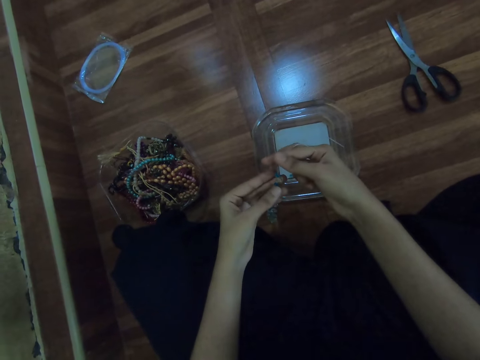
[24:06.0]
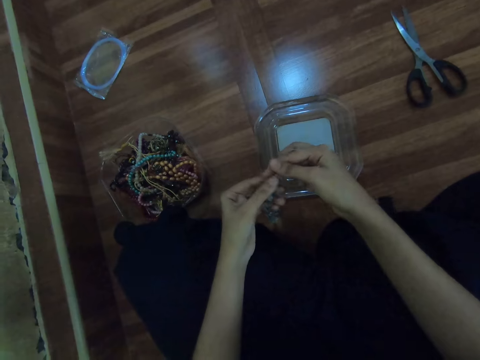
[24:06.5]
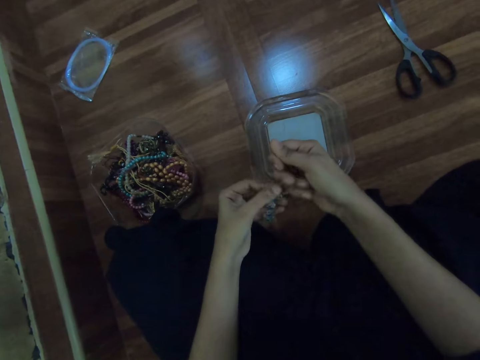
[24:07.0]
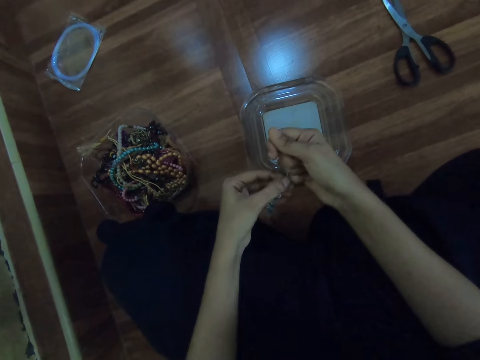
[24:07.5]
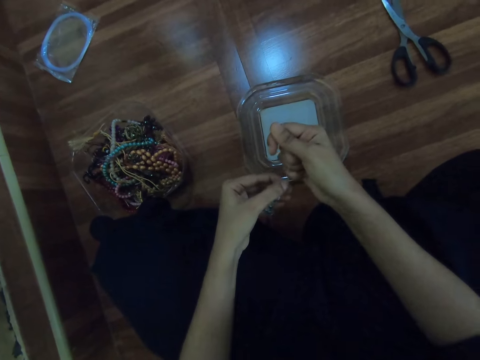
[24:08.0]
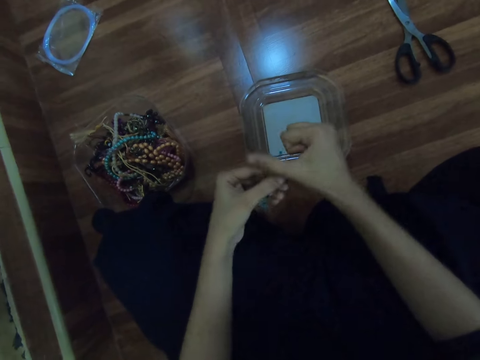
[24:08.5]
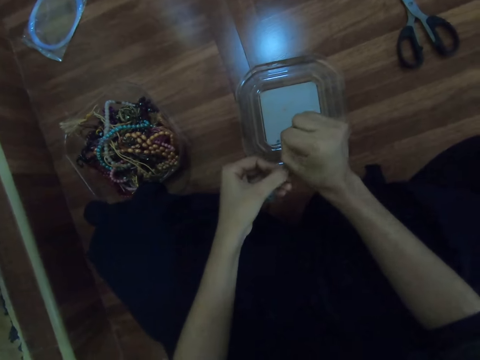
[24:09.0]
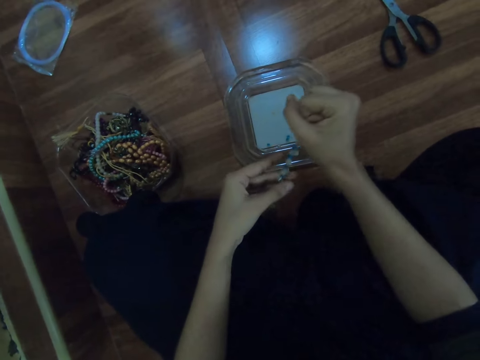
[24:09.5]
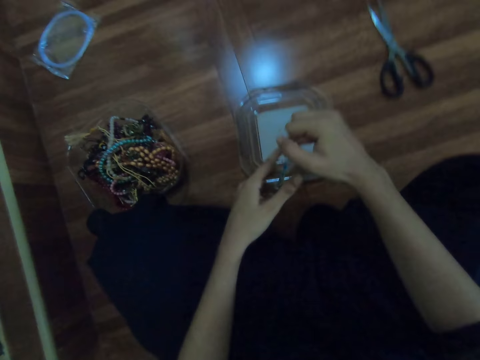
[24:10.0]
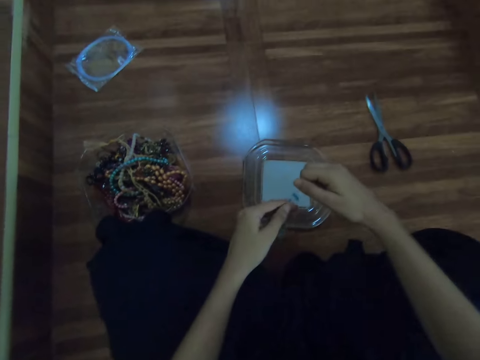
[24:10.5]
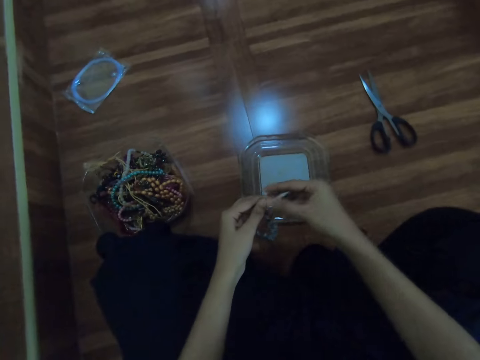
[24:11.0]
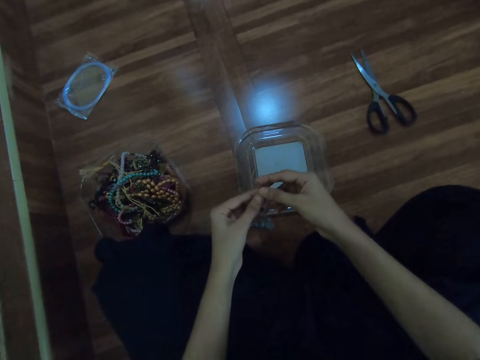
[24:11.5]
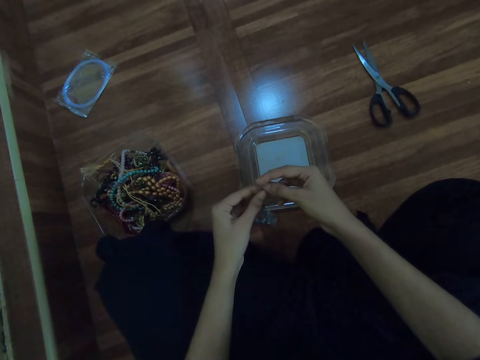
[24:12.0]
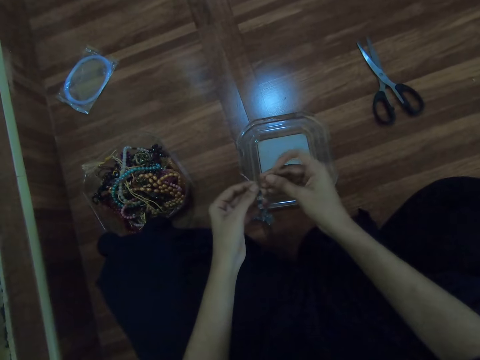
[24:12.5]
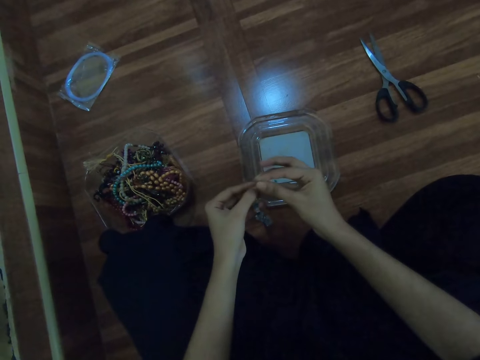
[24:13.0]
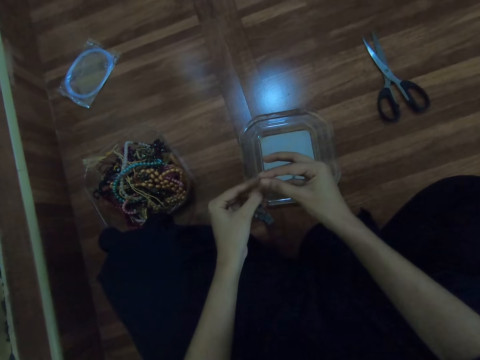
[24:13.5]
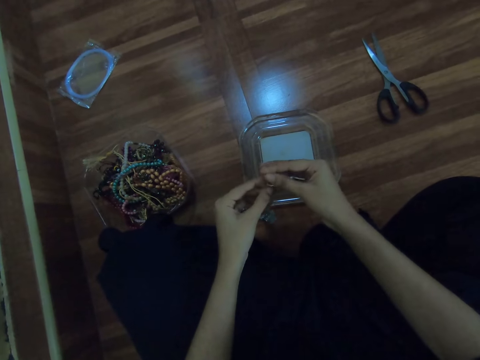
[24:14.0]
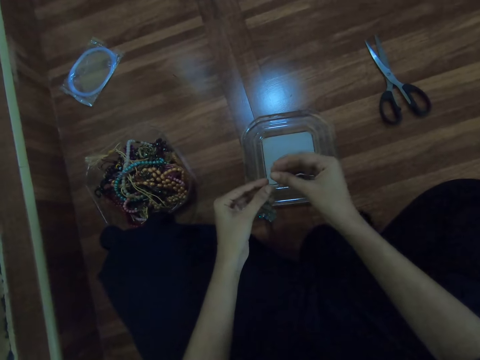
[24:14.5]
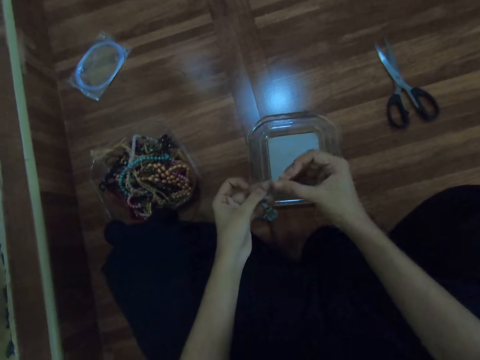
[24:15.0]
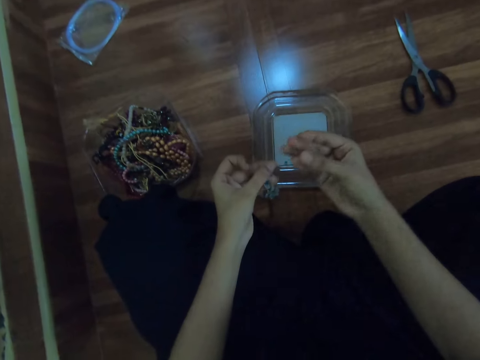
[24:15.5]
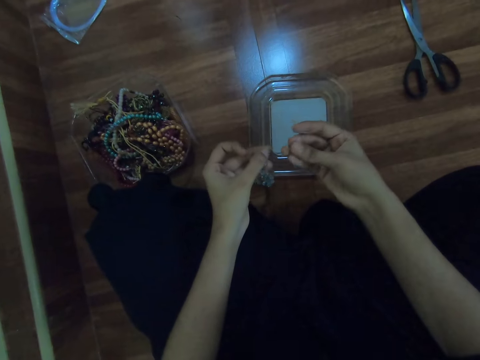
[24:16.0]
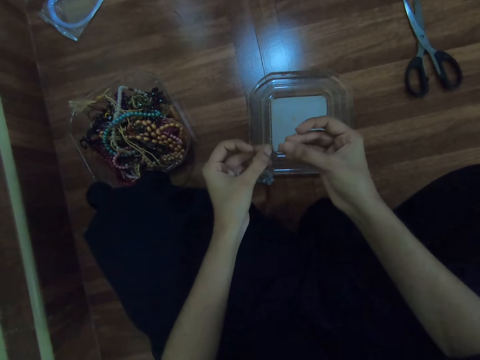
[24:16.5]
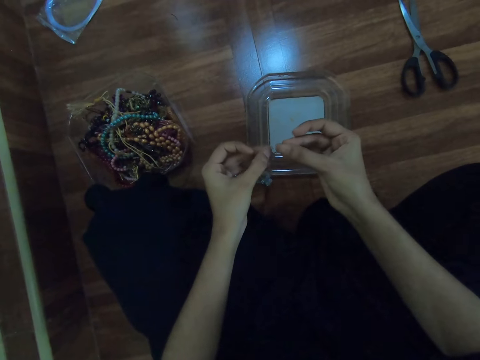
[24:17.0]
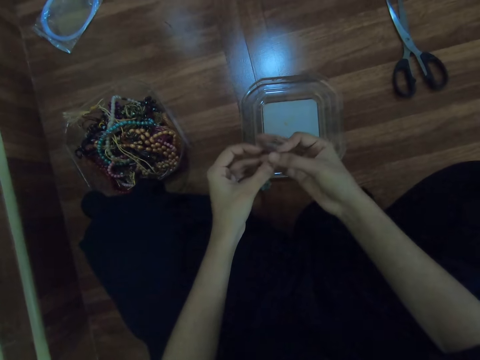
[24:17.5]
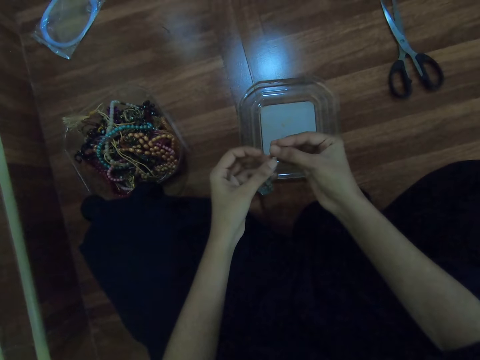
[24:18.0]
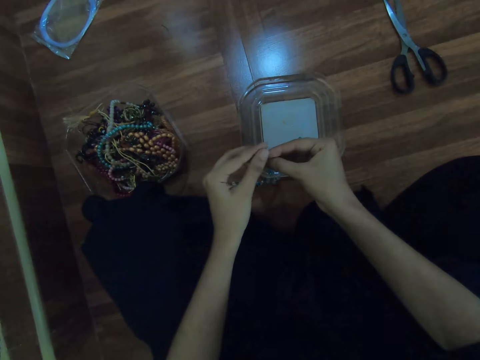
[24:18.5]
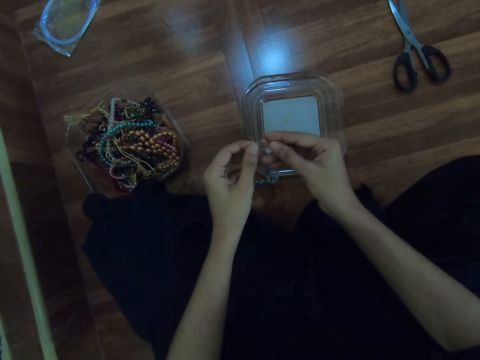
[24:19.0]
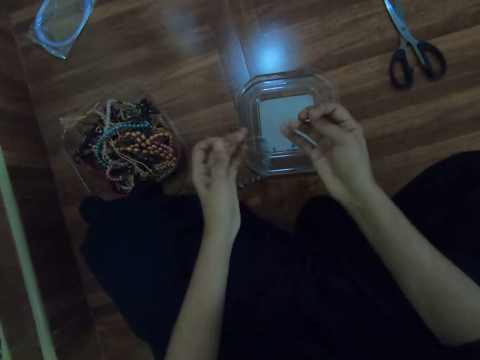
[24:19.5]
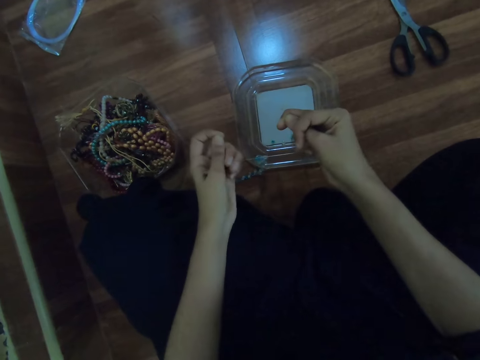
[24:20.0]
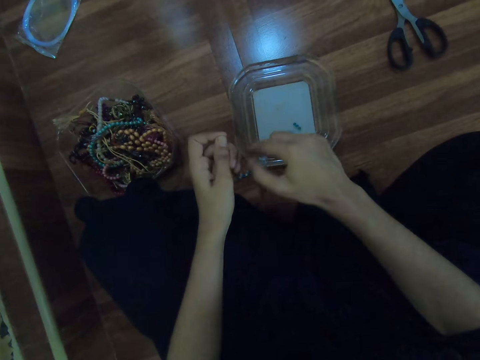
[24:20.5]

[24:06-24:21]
The camera wearer tightens the thread.

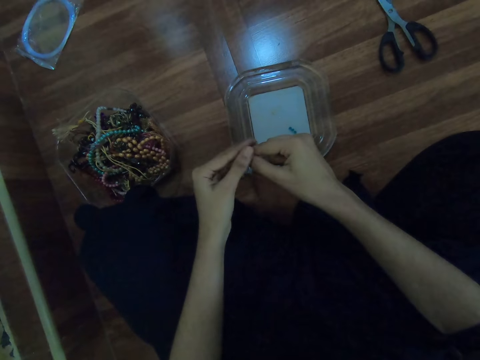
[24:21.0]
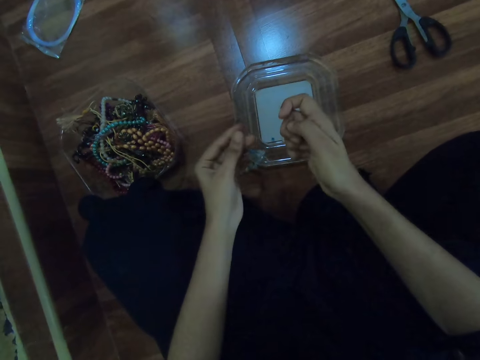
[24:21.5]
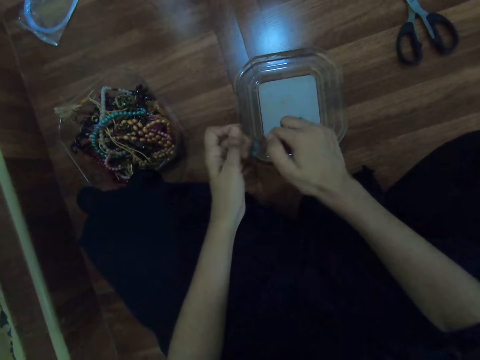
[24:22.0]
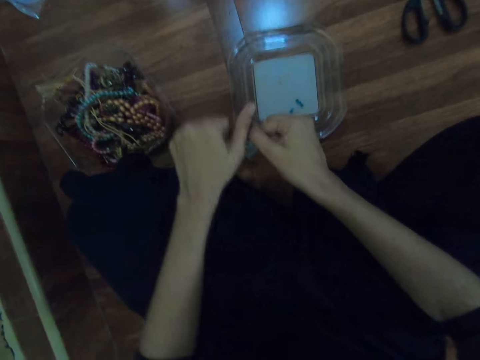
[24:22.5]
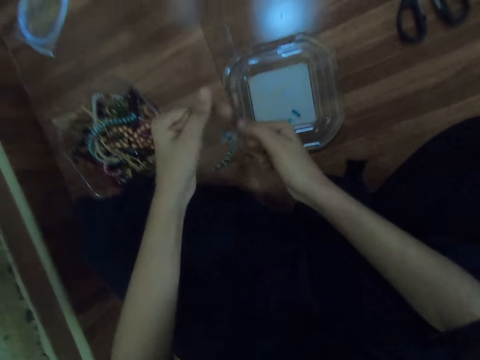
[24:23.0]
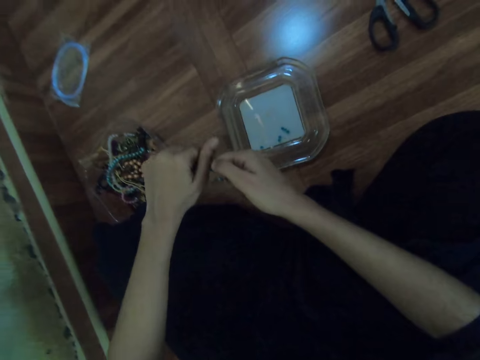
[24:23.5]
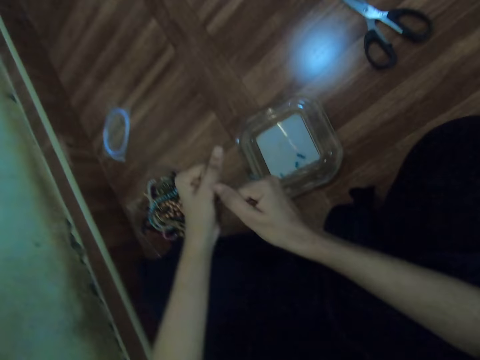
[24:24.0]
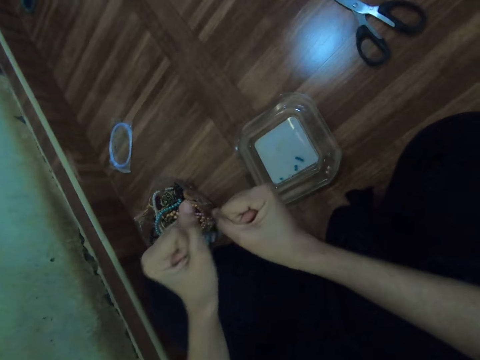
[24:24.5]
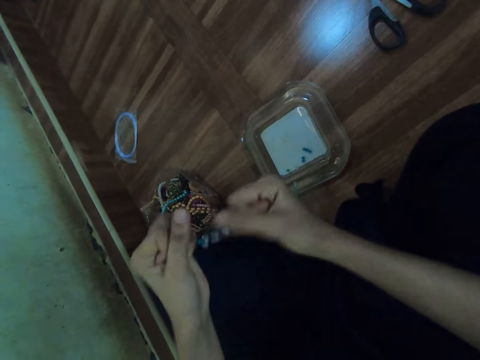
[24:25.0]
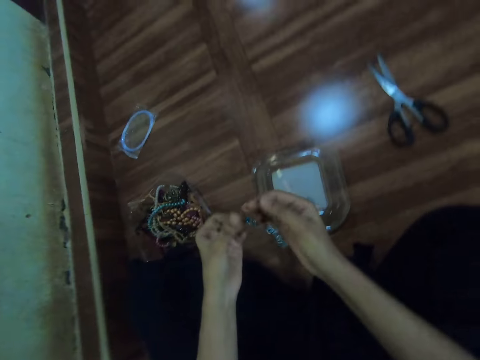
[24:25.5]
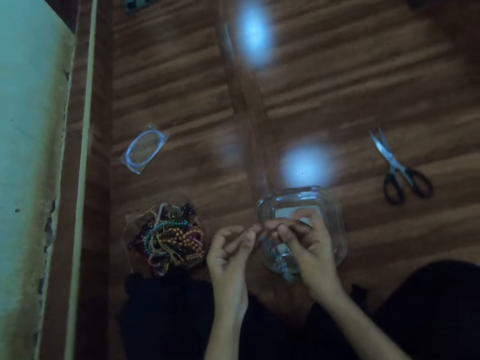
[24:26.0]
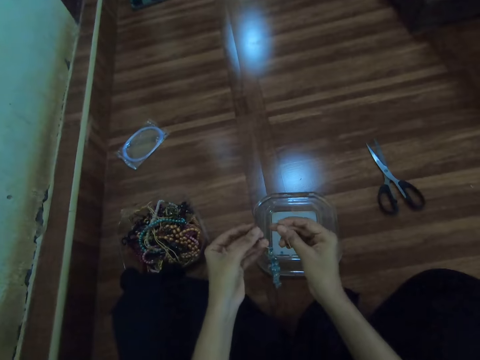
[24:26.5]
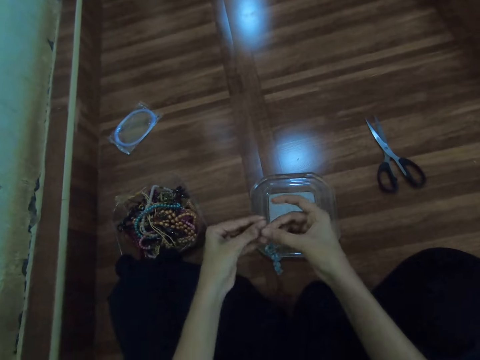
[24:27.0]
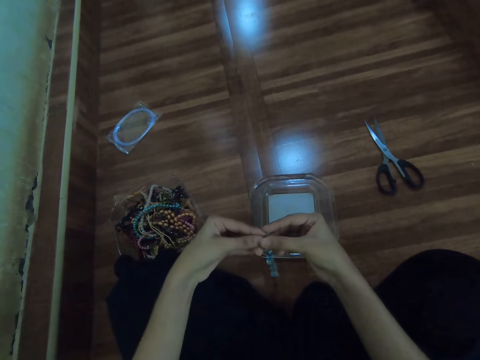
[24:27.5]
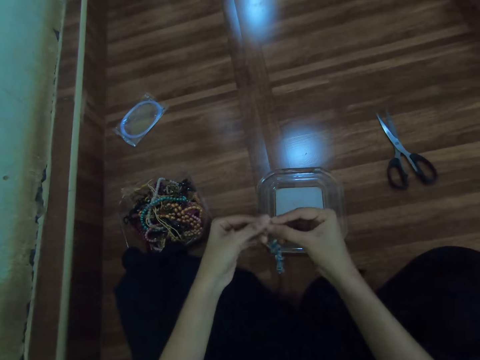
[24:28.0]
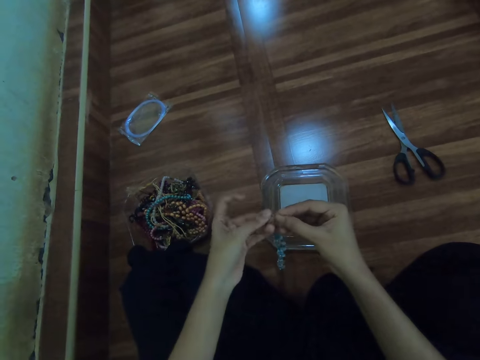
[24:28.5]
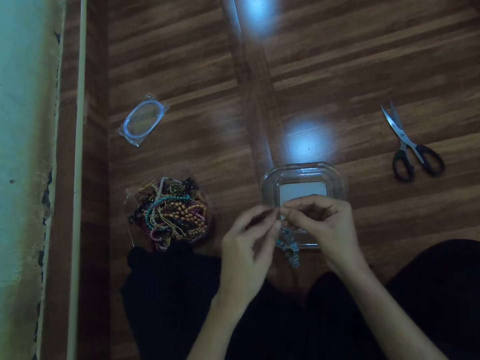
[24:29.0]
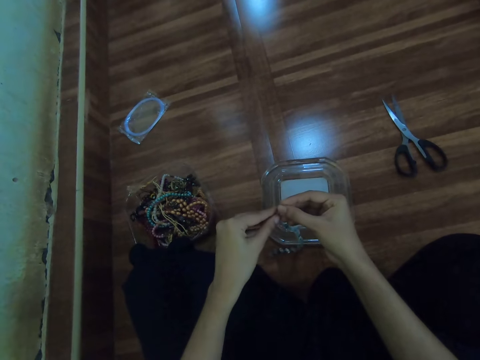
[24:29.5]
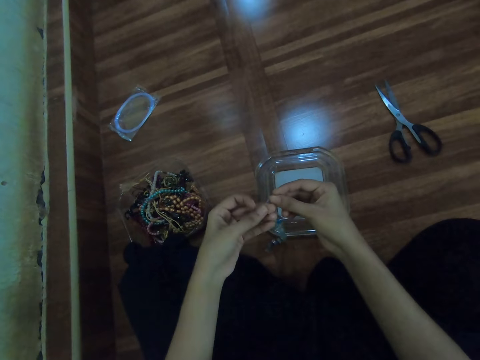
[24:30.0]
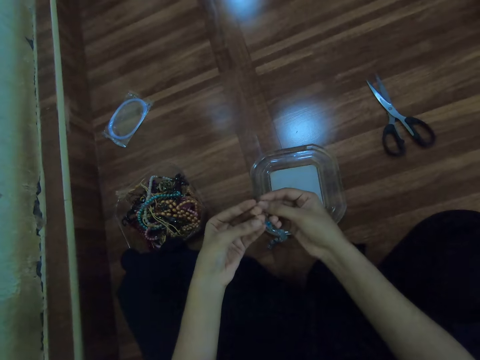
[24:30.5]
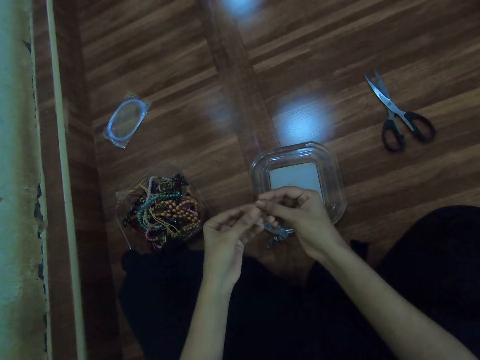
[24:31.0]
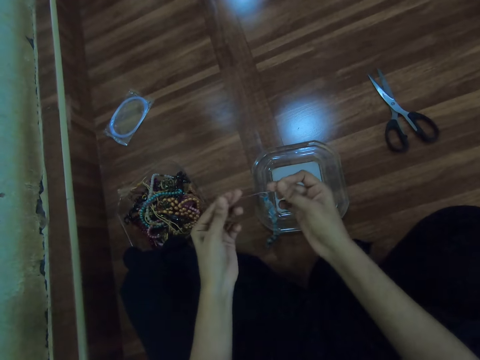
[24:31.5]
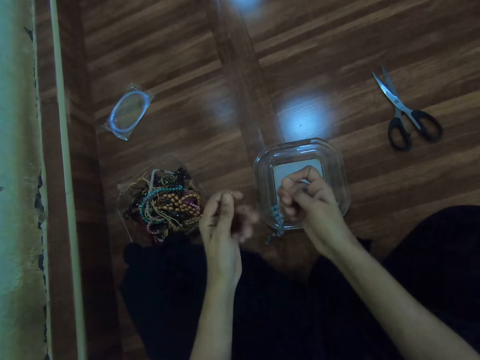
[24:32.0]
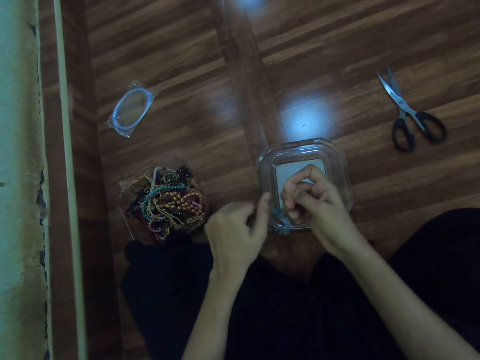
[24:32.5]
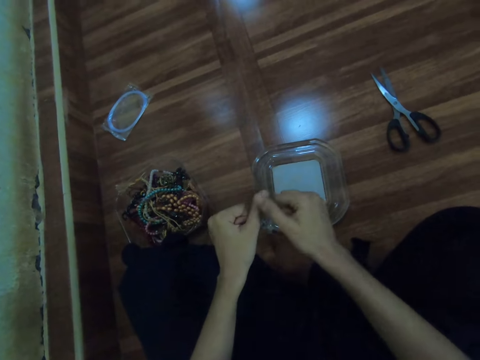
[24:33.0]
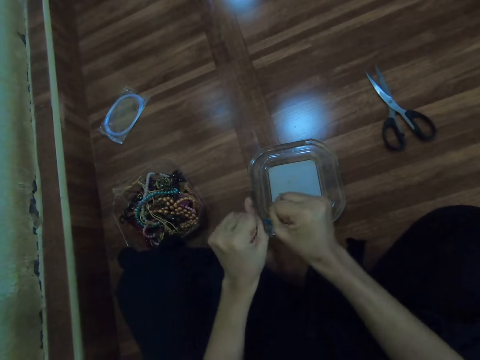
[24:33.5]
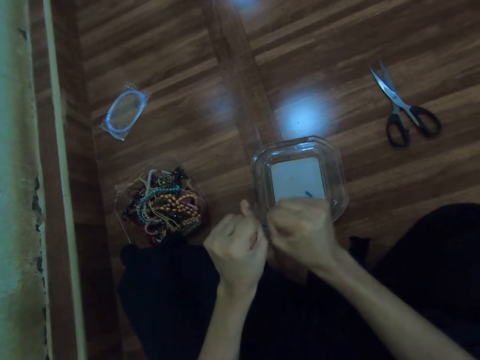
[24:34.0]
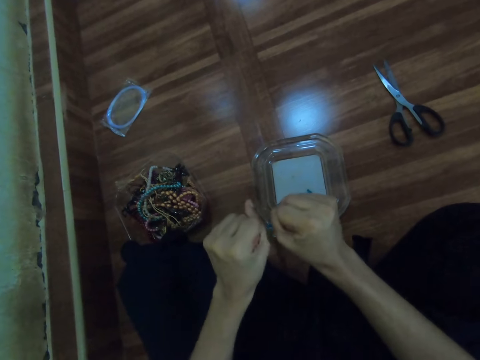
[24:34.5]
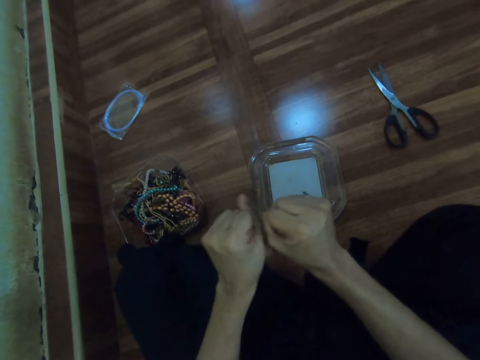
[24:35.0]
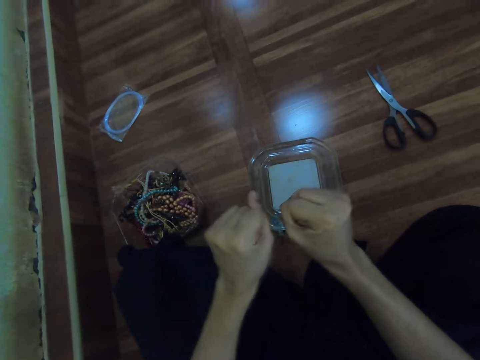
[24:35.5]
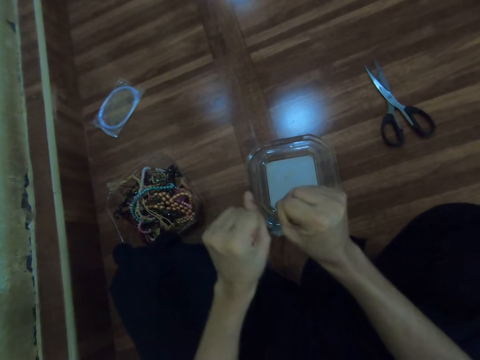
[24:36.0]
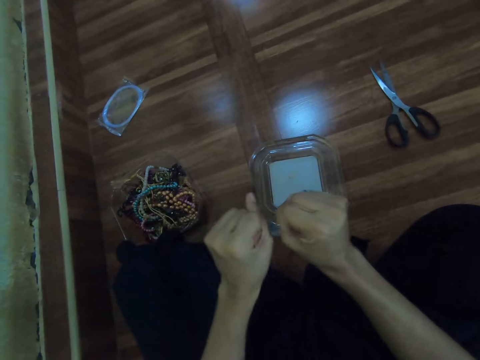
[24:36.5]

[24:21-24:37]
The camera wearer pulls the fishline with both hands.
